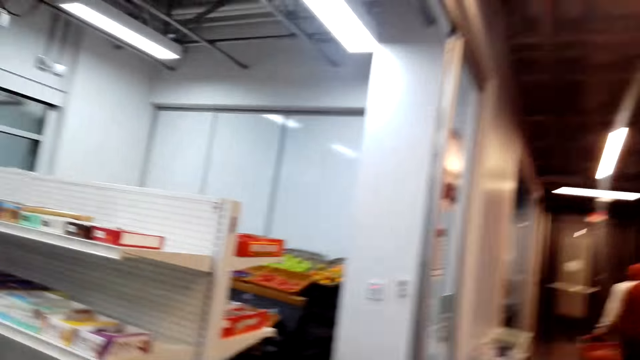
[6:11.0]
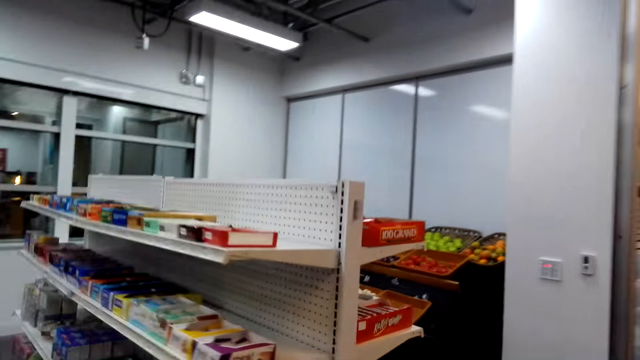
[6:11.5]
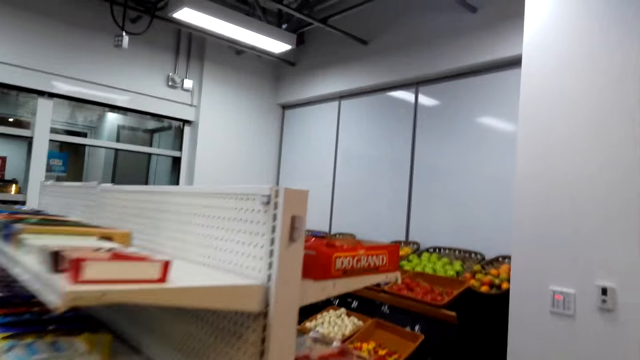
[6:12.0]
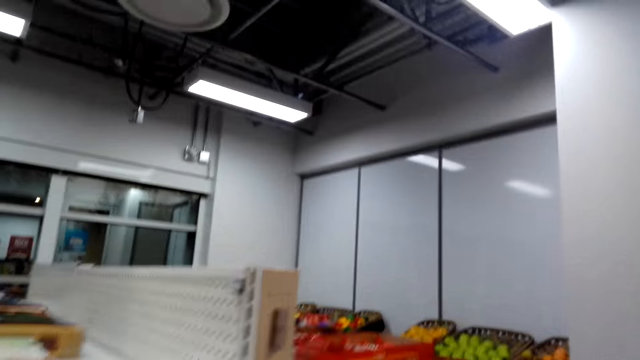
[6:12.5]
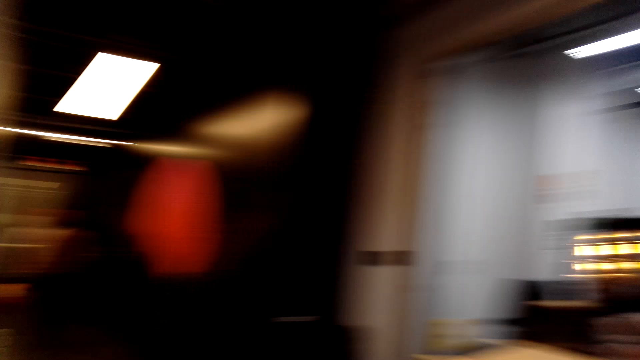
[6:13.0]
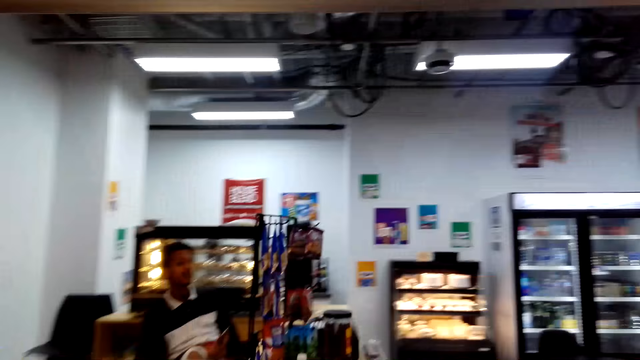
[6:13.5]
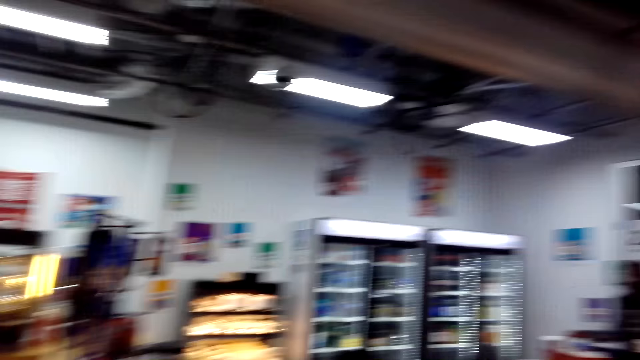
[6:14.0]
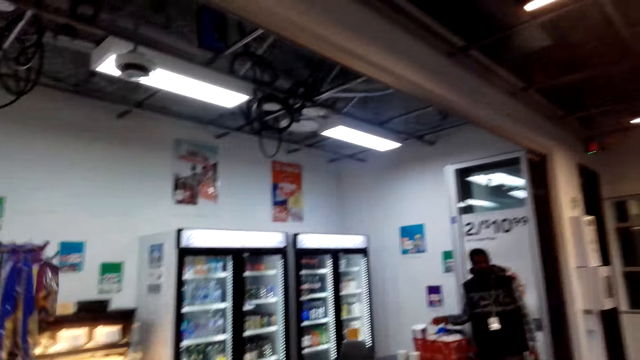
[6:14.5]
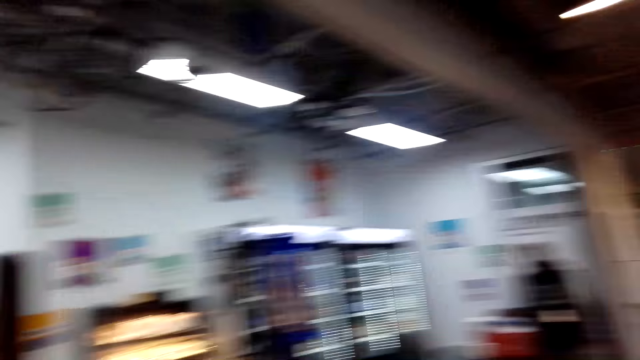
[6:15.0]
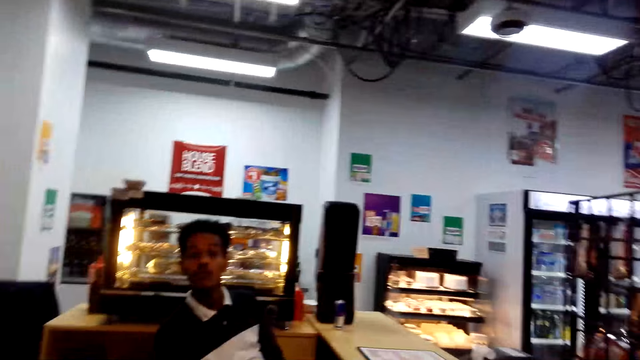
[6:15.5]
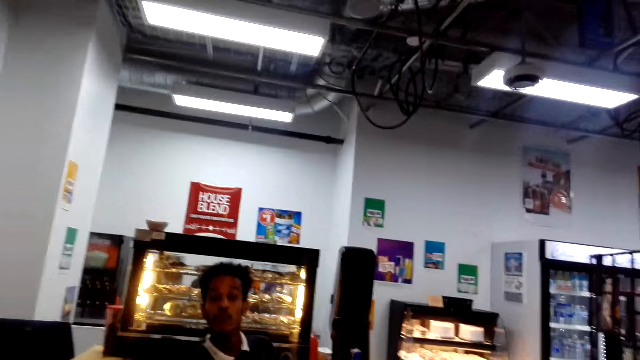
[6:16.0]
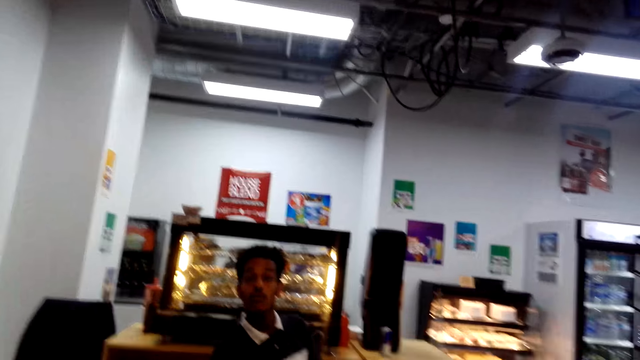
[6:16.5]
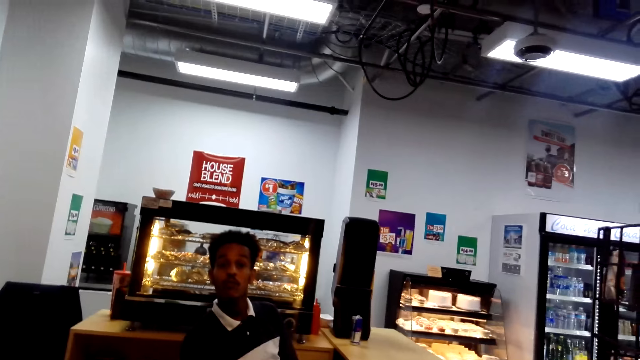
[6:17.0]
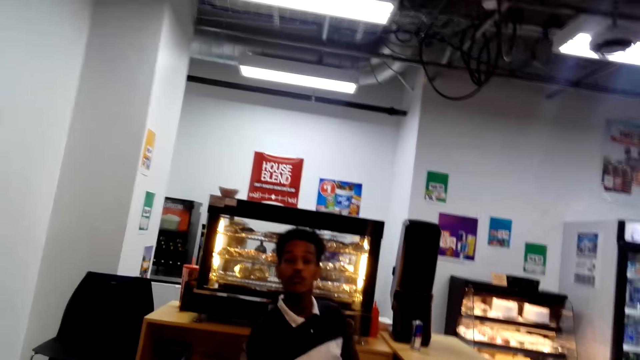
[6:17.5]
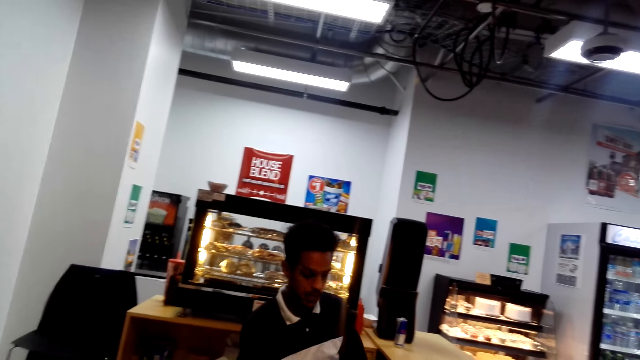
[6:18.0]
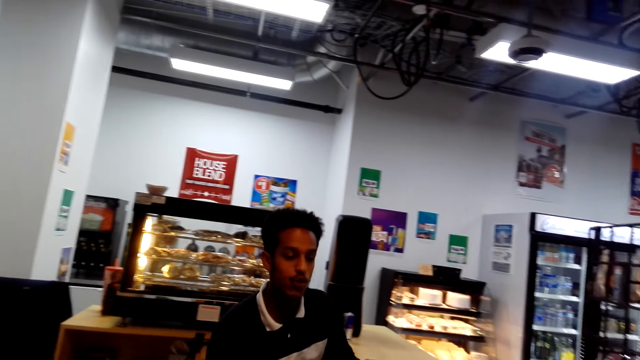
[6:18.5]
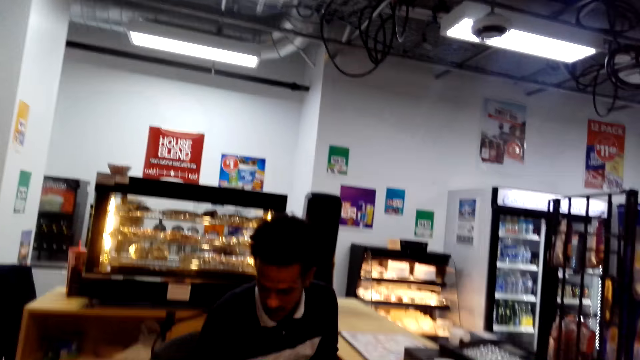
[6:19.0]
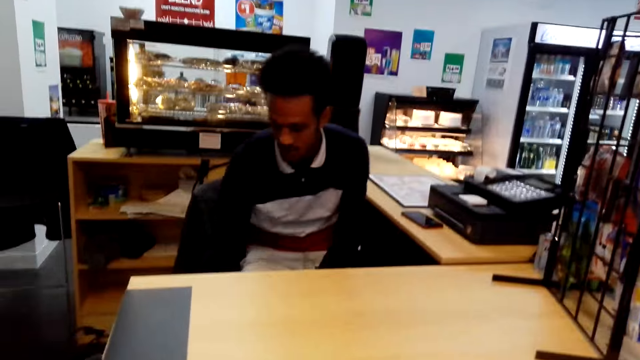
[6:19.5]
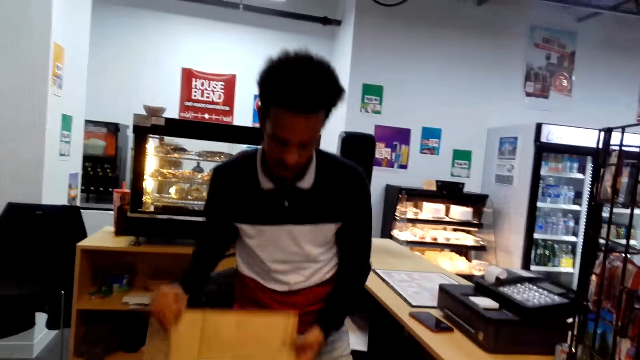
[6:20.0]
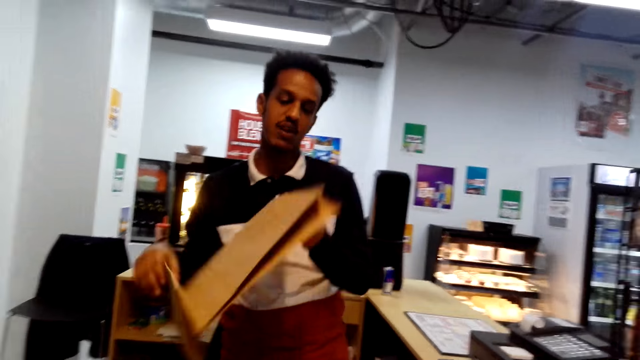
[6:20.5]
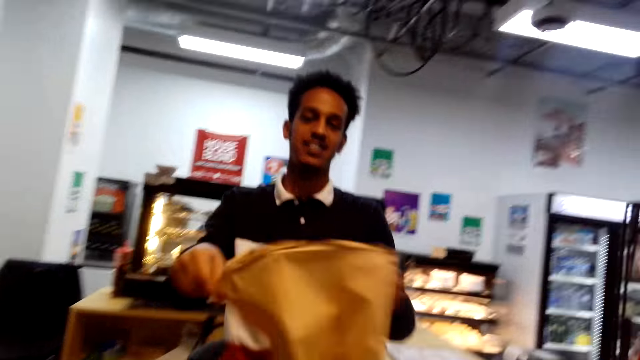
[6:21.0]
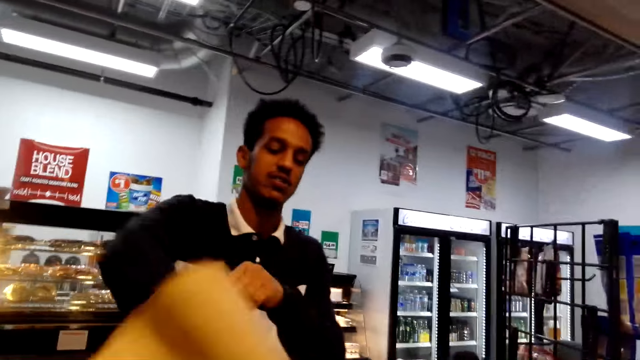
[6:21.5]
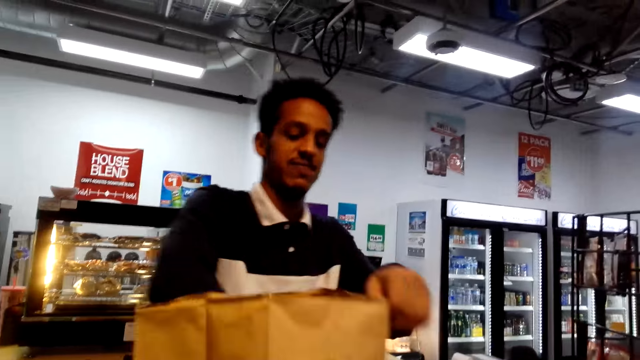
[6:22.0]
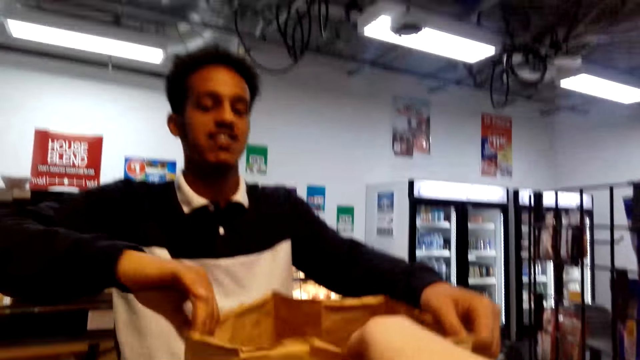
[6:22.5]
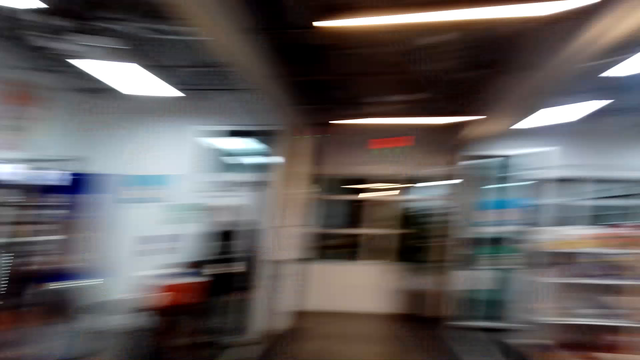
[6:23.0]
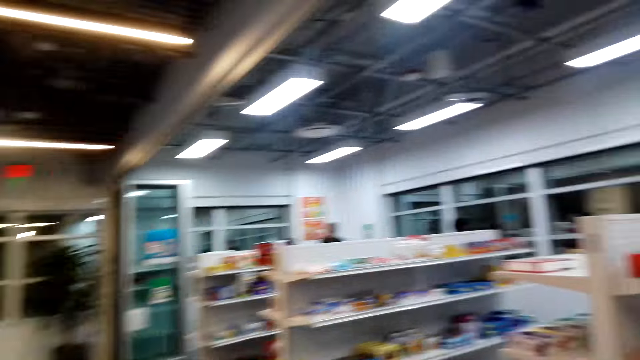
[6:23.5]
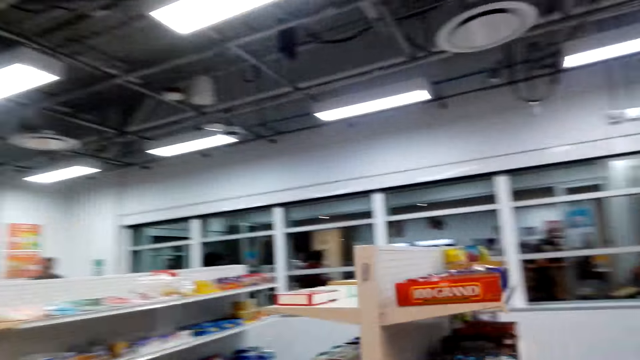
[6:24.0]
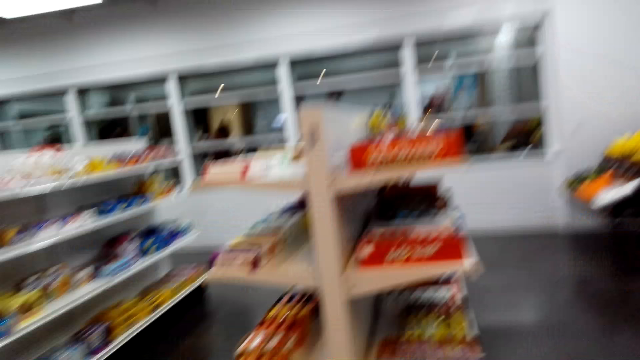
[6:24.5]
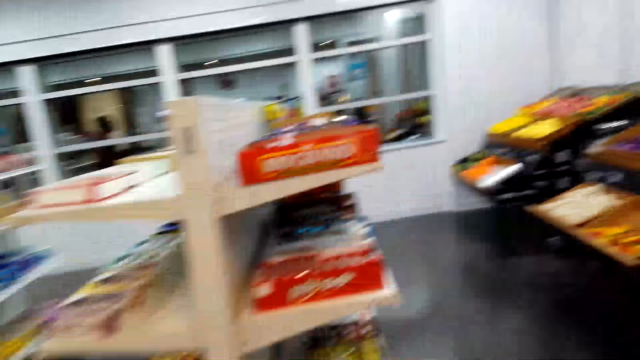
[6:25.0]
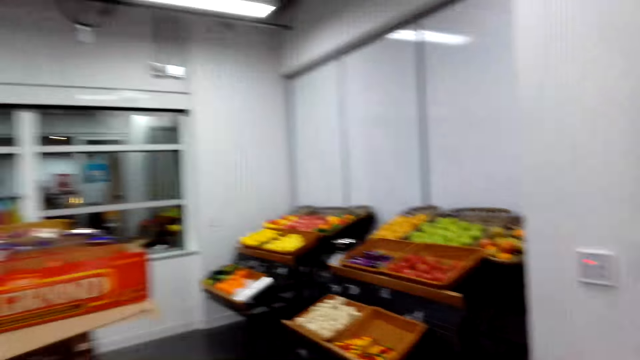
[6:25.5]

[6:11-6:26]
The camera wearer converses with a man. The man converses with the camera wearer. The man gives the camera wearer the shopping bag. The camera wearer walks around the supermarket to the shelves.

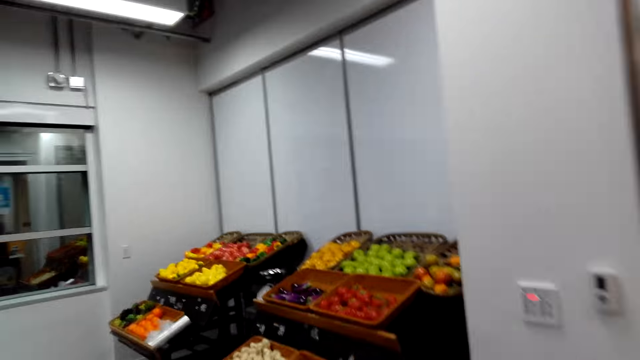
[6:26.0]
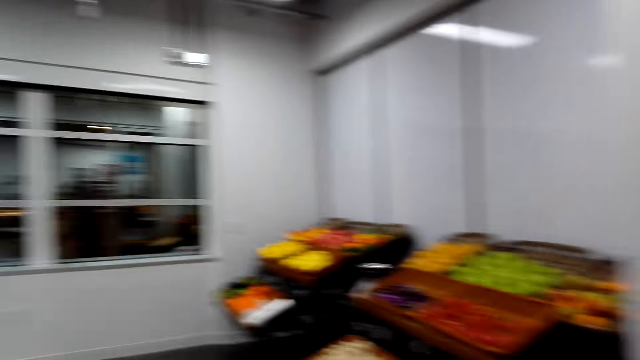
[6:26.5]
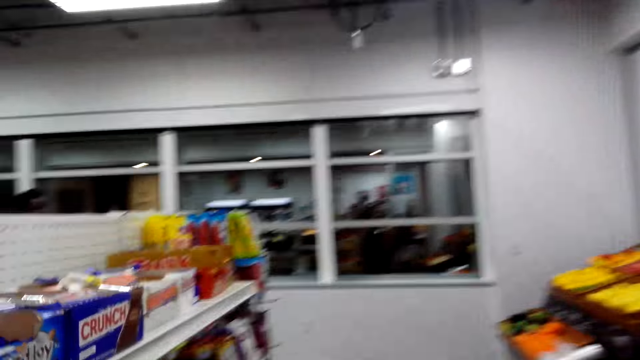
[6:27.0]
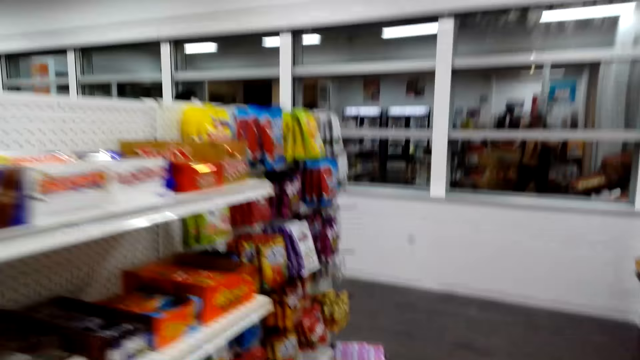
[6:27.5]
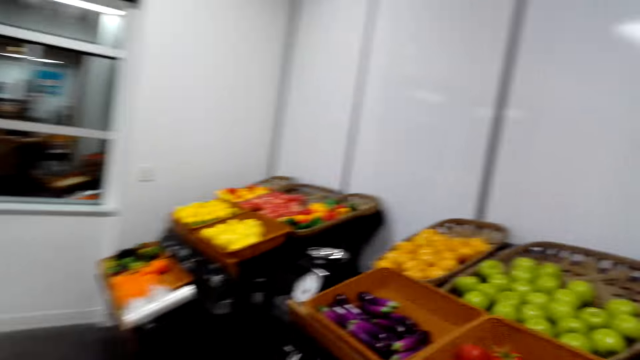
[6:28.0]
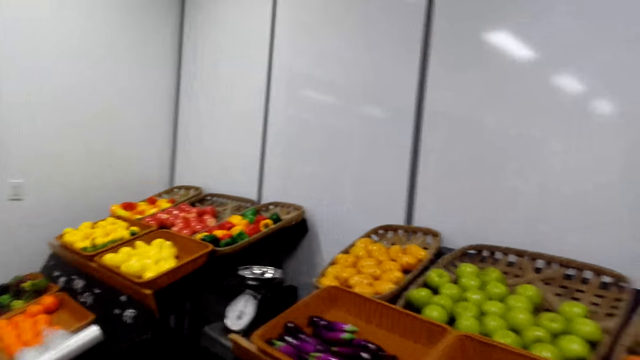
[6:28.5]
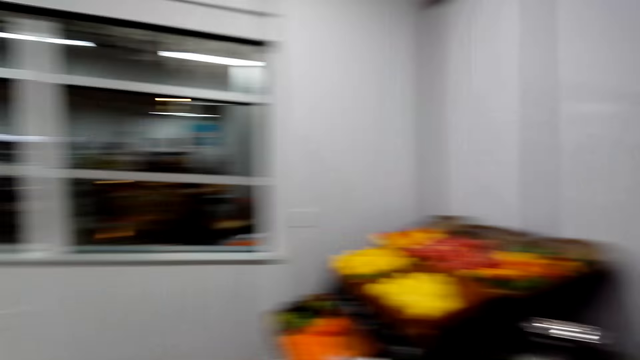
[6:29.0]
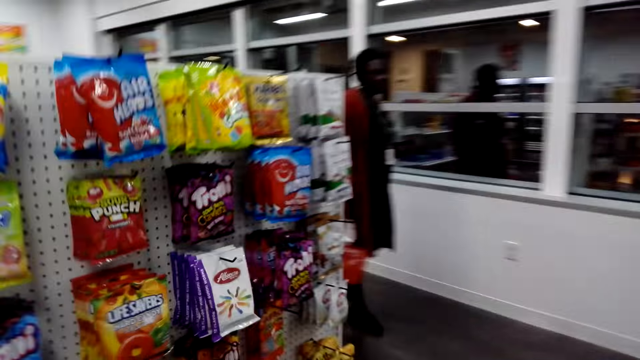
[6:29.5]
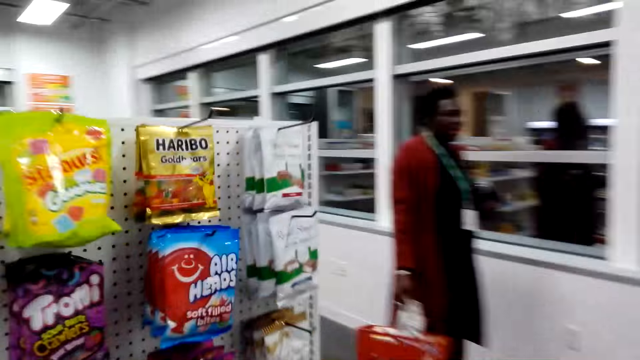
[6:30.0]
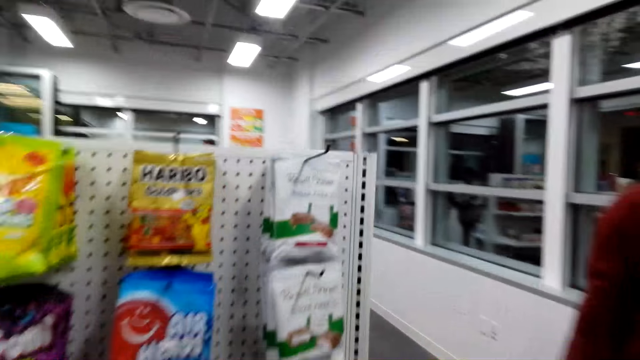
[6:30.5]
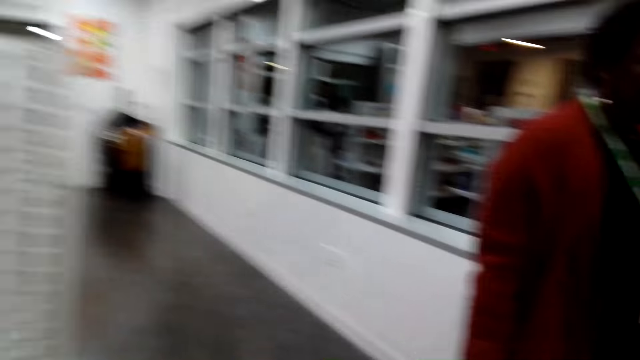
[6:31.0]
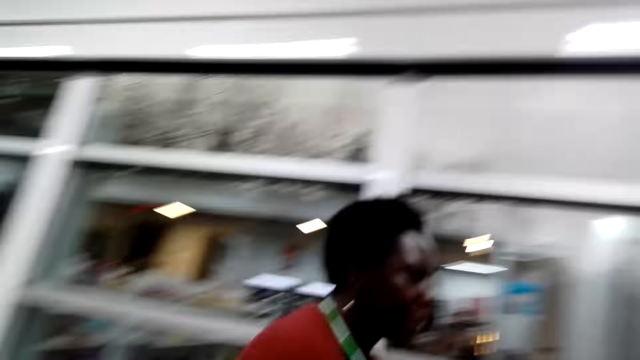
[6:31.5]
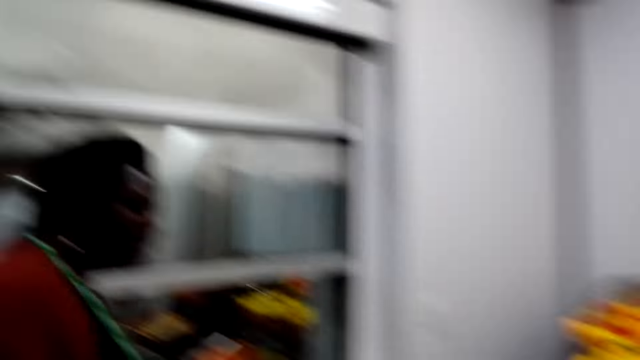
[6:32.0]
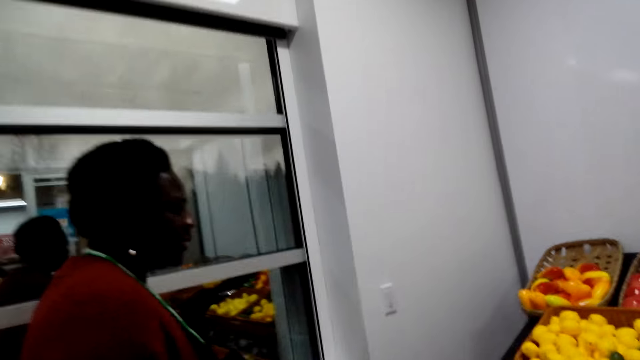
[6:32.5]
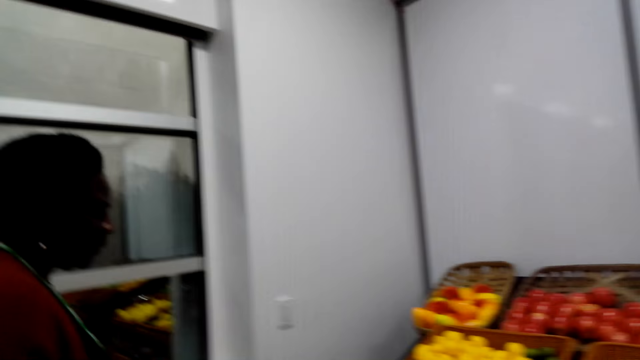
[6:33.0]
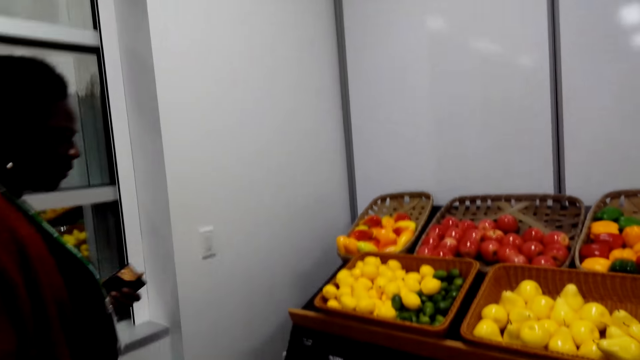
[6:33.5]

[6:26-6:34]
The camera wearer looks at the shelves. A person walks in the shopping area.
